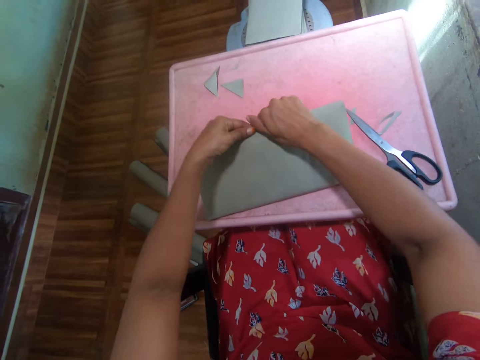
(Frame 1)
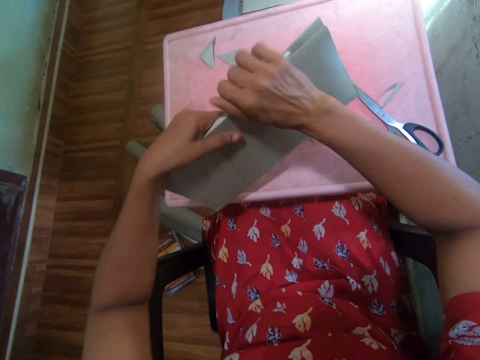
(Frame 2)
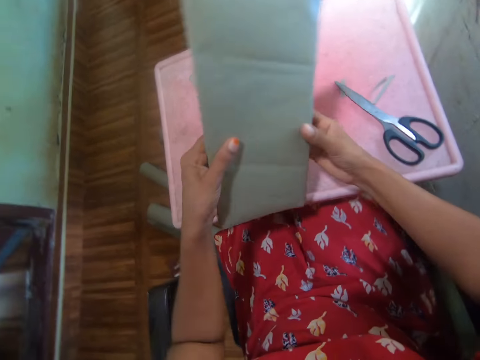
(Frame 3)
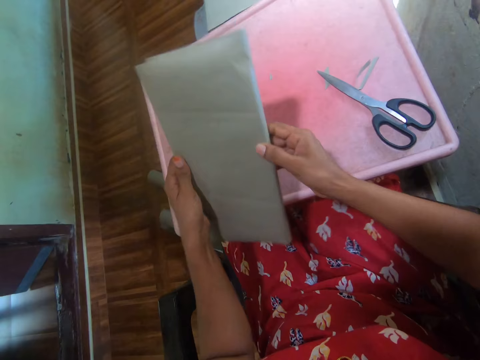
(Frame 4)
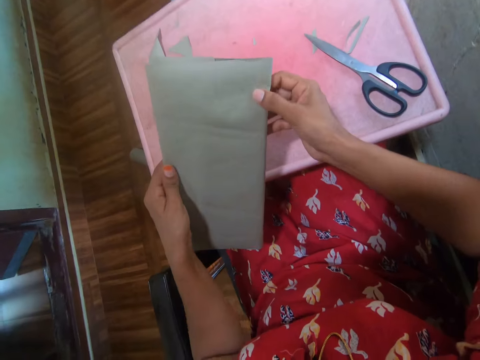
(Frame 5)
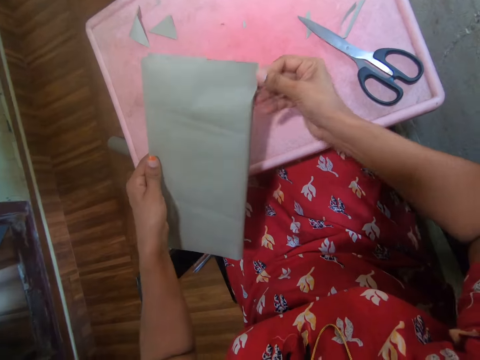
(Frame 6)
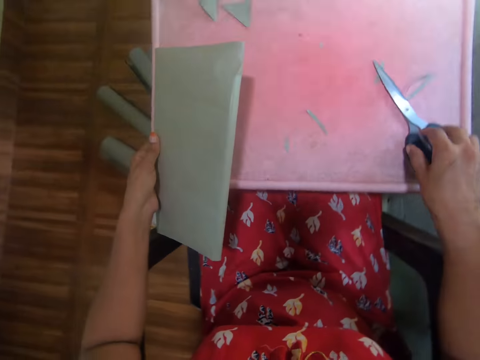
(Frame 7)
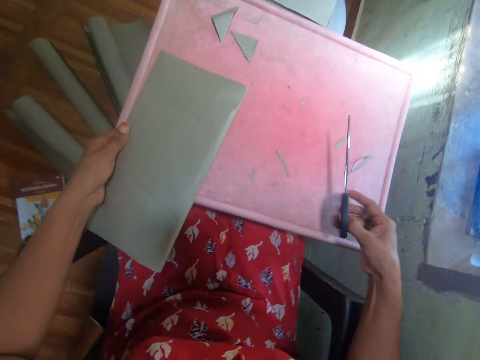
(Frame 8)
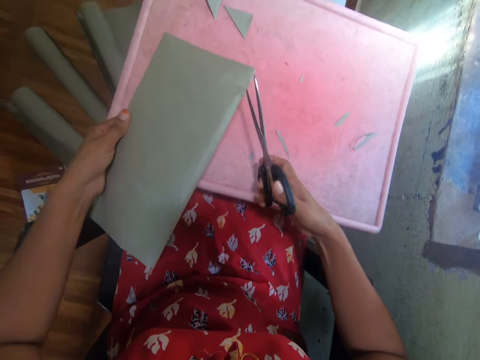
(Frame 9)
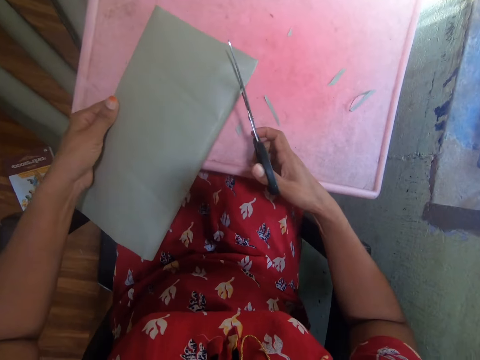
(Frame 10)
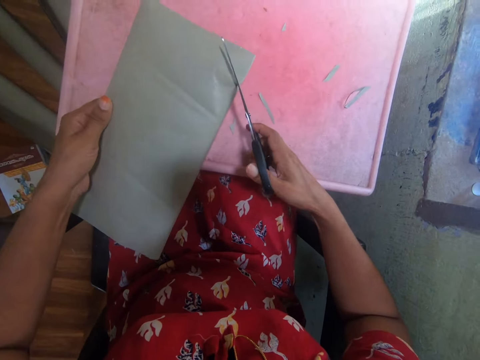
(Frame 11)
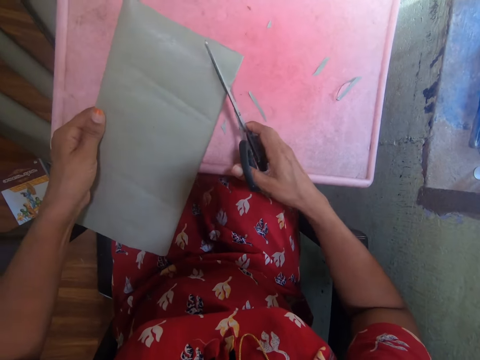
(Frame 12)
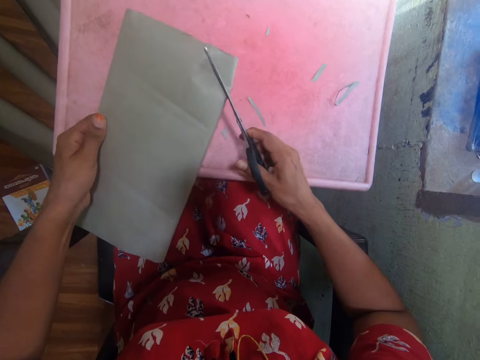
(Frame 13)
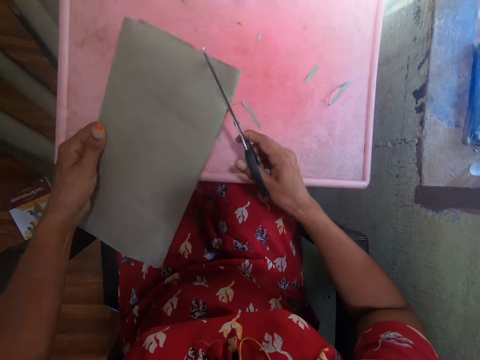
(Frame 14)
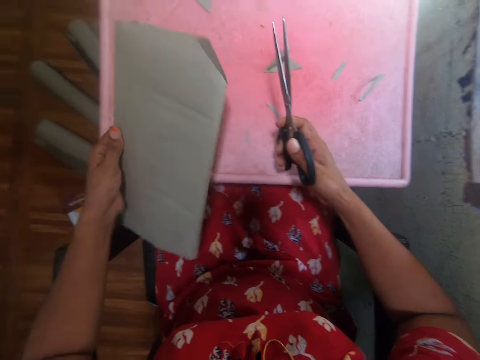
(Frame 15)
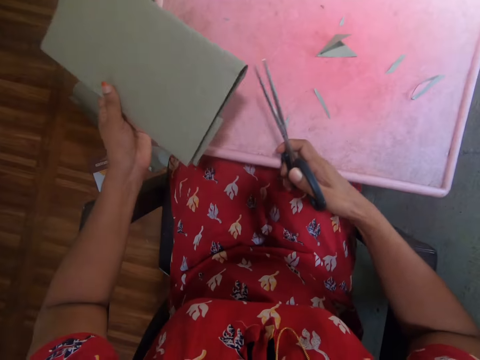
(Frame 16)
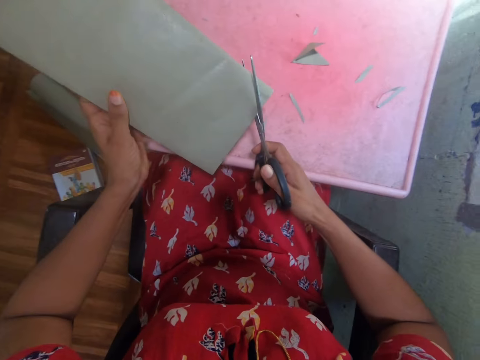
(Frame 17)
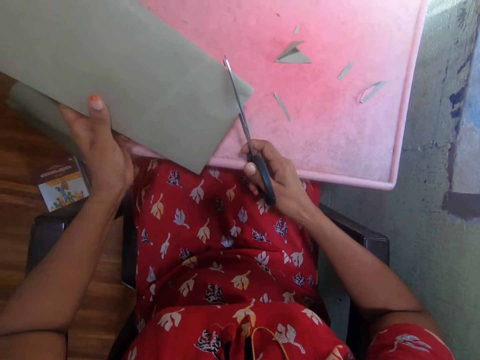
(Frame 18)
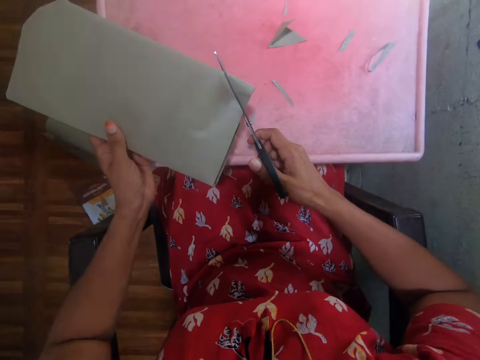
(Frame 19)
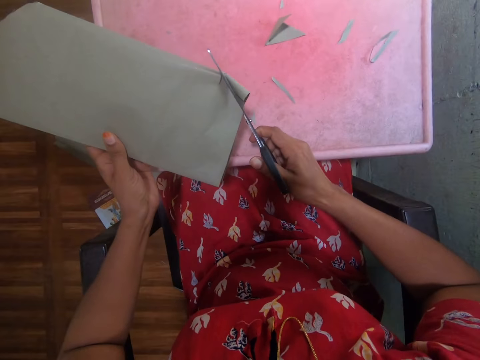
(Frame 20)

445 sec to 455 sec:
The camera wearer covers the book. They lift up the book. They cover the book. They take the scissors from the tray. They cut the paper with the scissors.

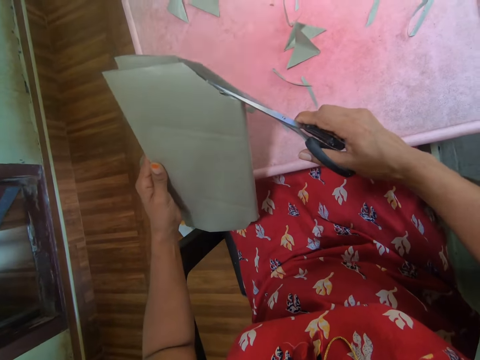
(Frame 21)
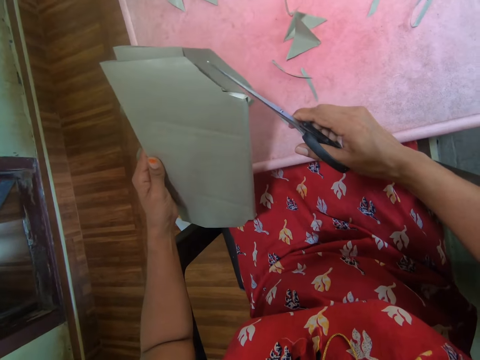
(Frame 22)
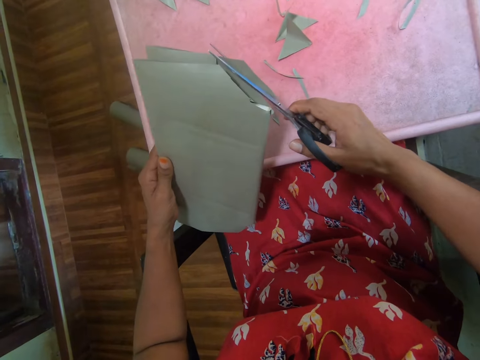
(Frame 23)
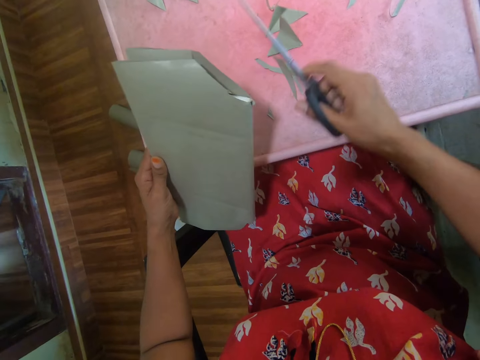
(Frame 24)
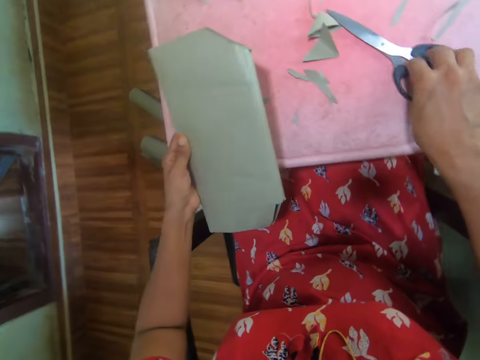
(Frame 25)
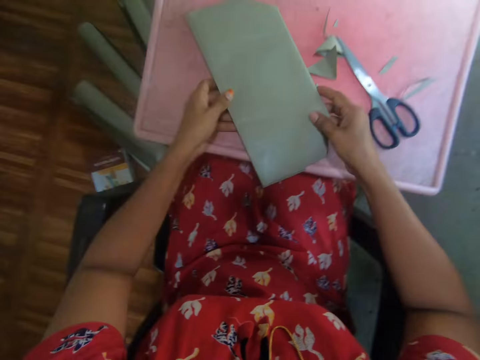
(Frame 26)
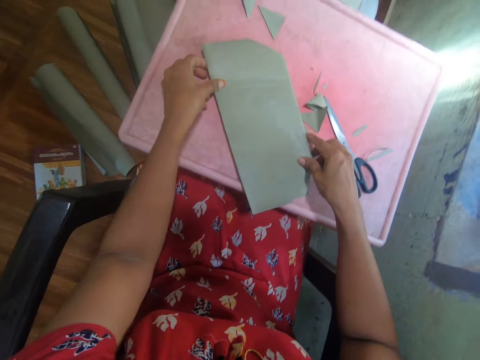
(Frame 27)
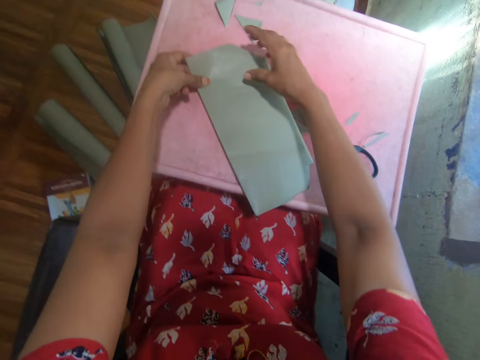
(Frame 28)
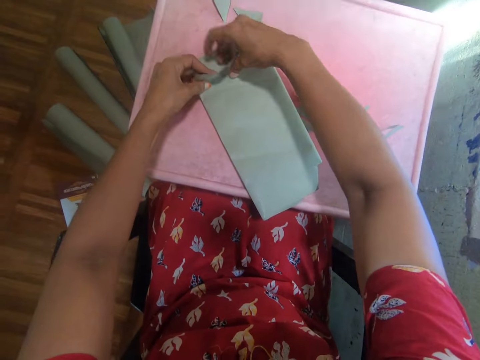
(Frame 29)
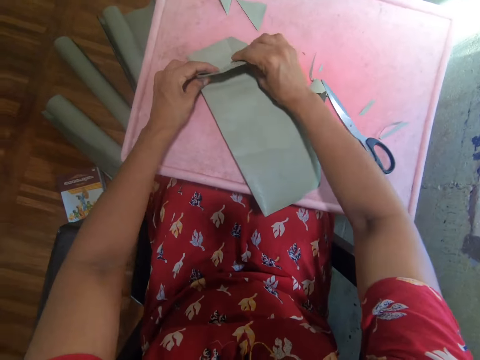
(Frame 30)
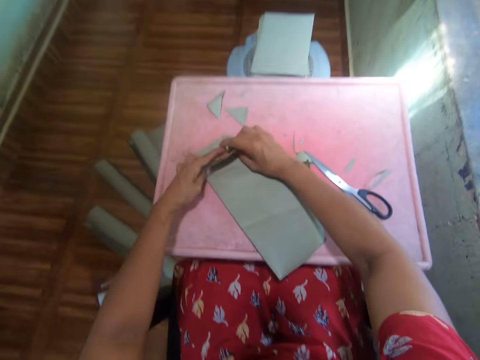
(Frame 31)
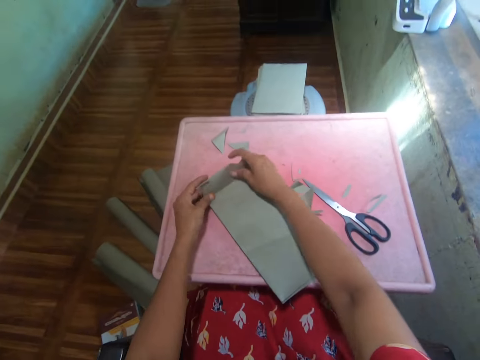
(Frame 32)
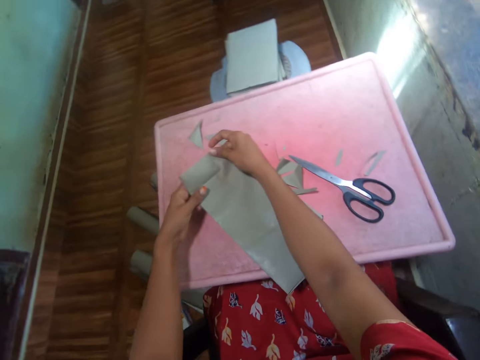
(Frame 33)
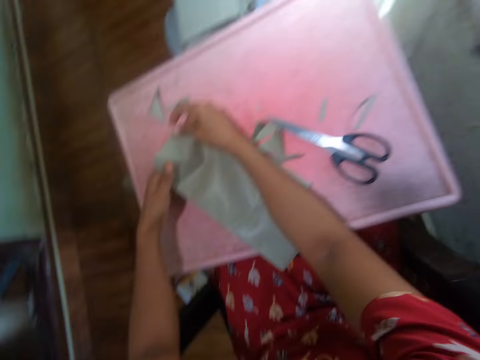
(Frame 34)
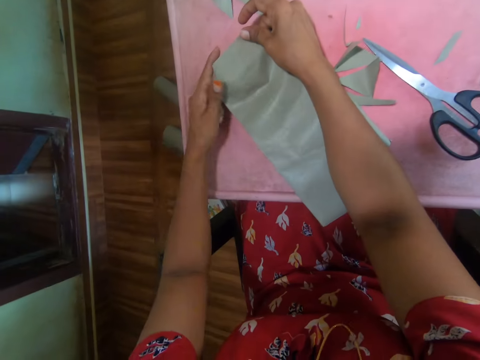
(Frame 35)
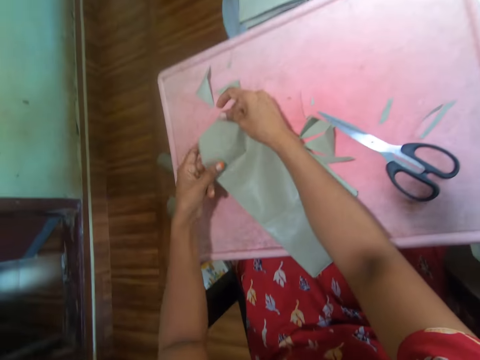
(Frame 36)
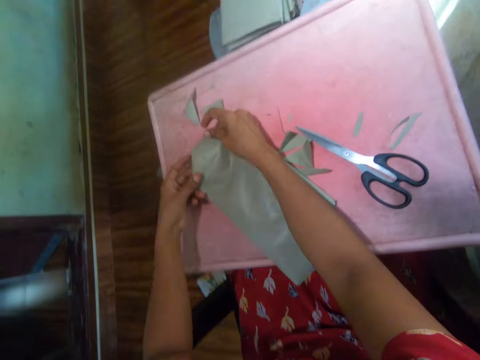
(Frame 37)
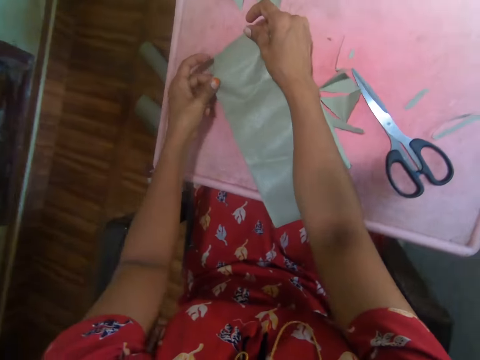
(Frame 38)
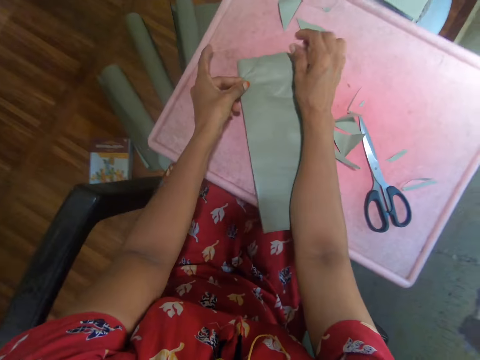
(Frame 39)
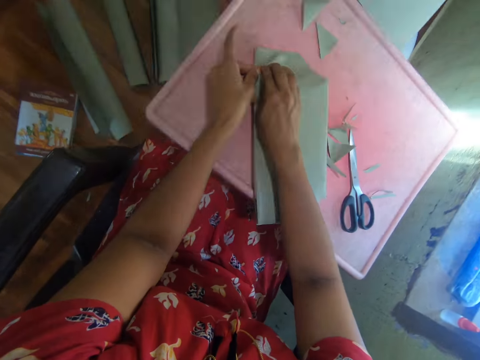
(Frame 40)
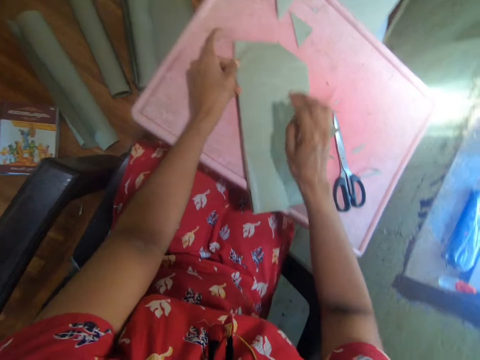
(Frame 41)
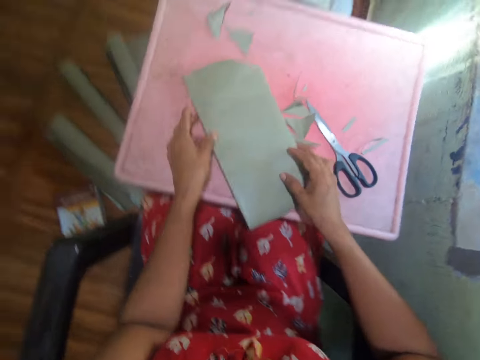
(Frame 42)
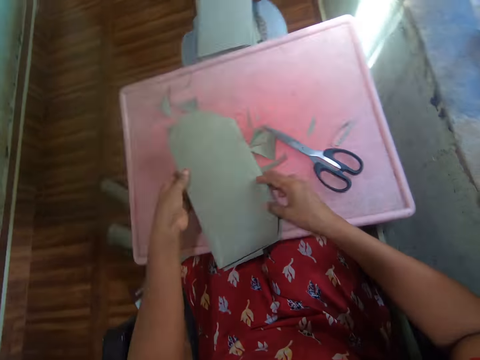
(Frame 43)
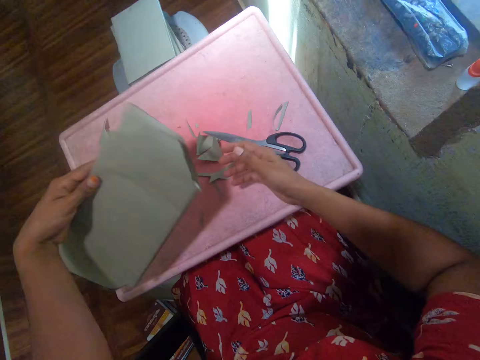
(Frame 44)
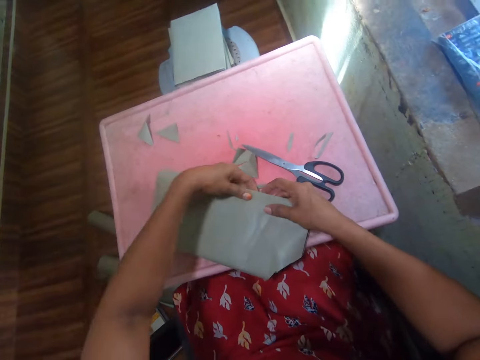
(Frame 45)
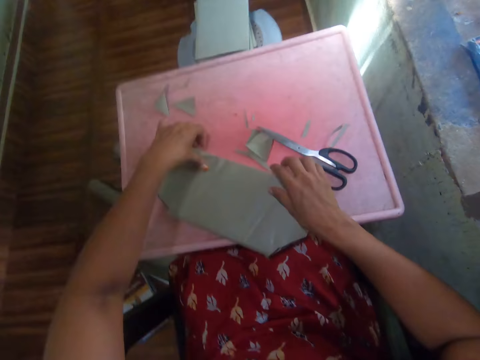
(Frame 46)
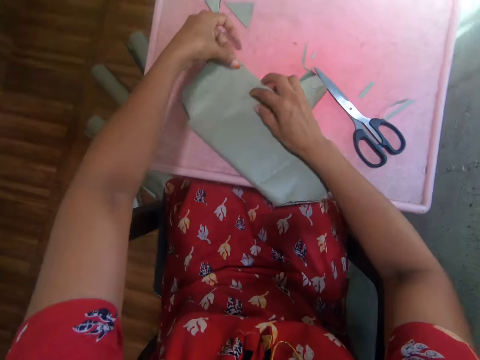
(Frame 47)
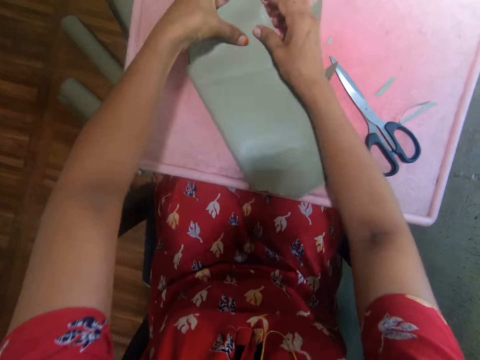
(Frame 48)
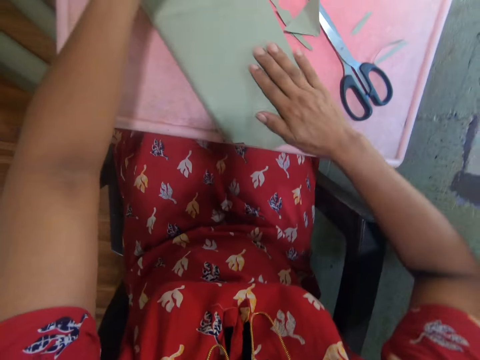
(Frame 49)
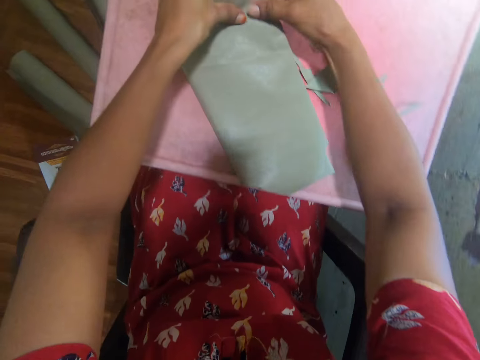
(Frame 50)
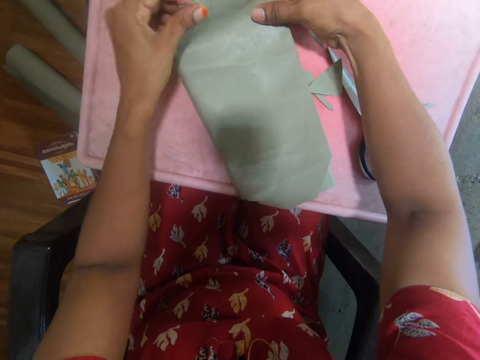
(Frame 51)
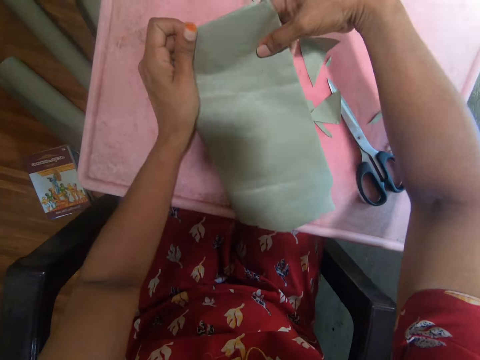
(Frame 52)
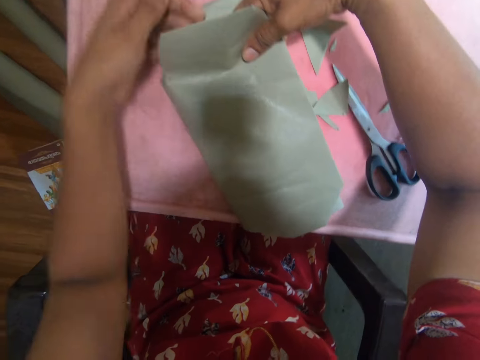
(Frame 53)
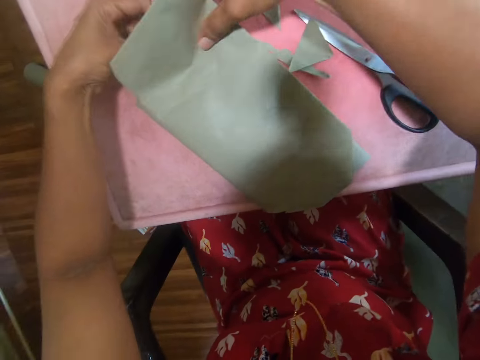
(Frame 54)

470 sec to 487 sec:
The camera wearer puts the scissors on the tray or table. They place the book on the table. They cover the book with the paper and fold the paper. They turn the book. They fold the paper.
